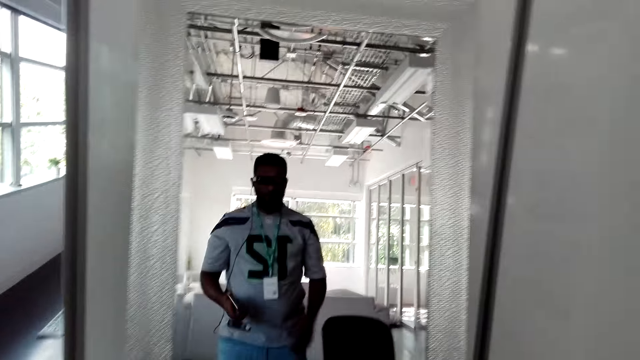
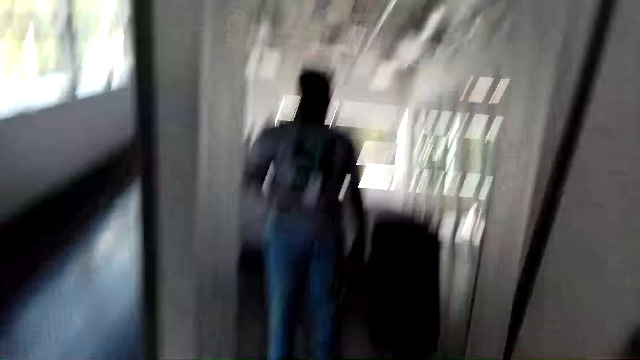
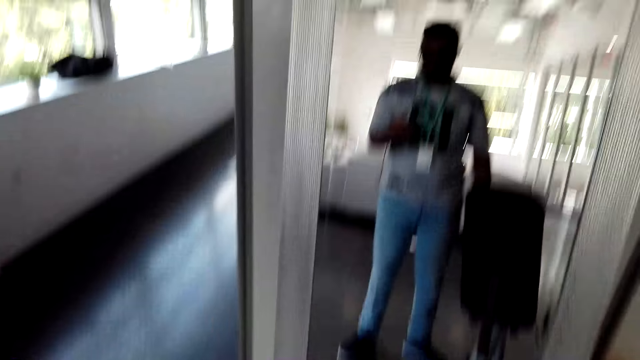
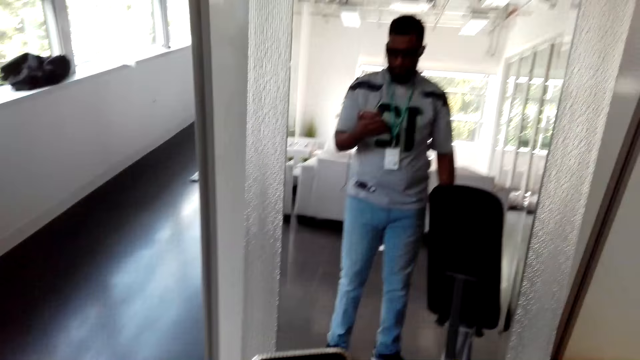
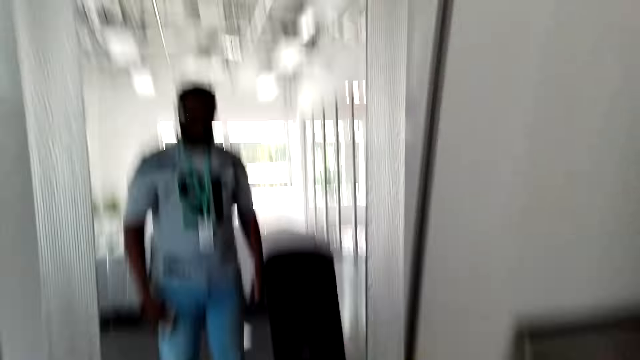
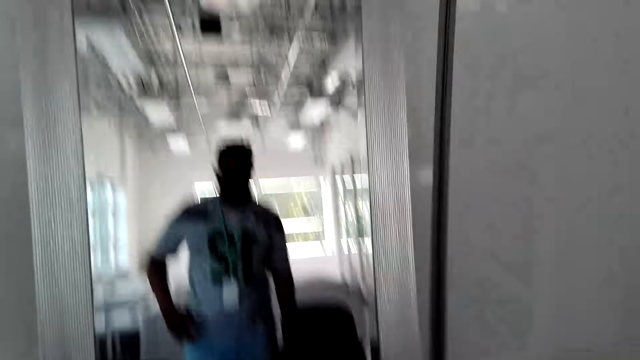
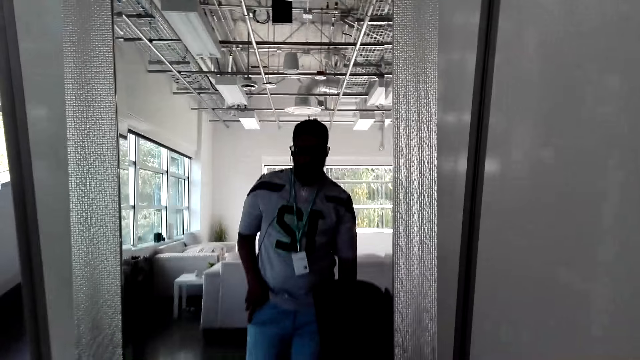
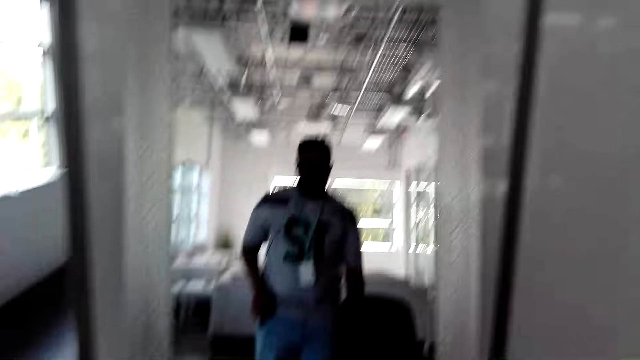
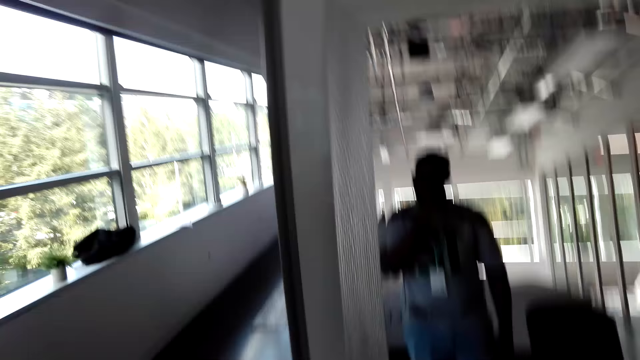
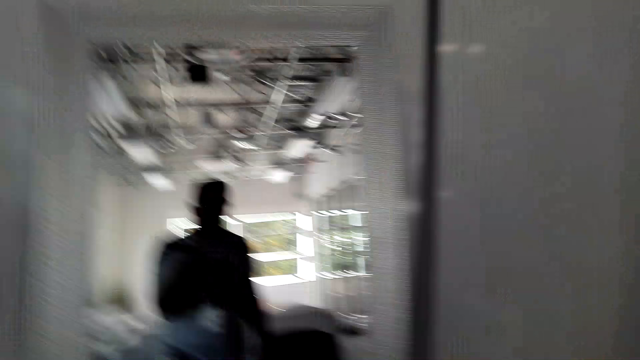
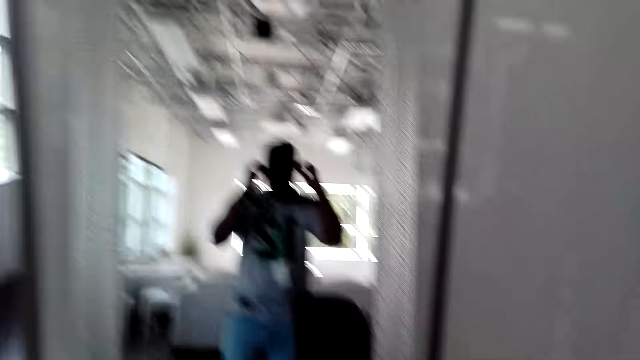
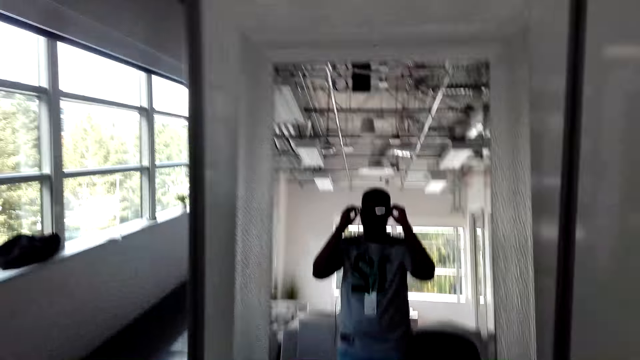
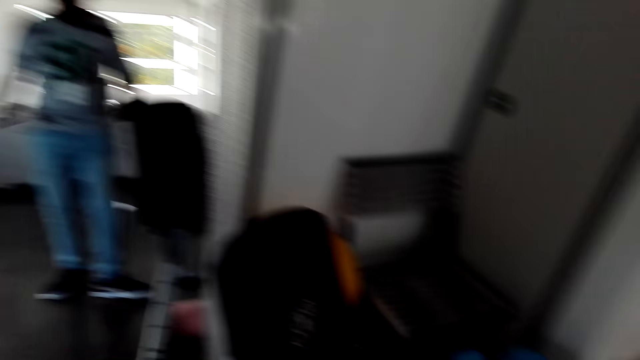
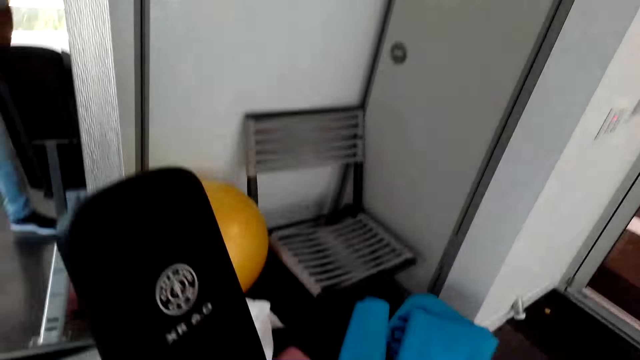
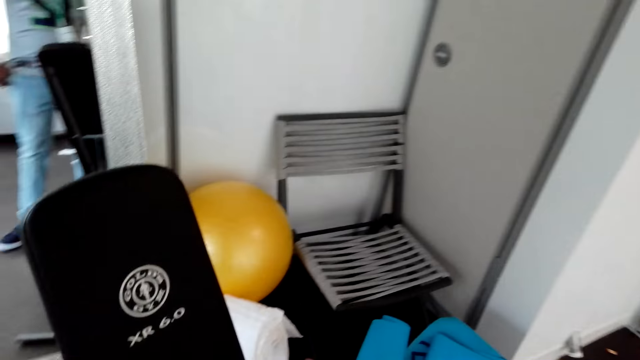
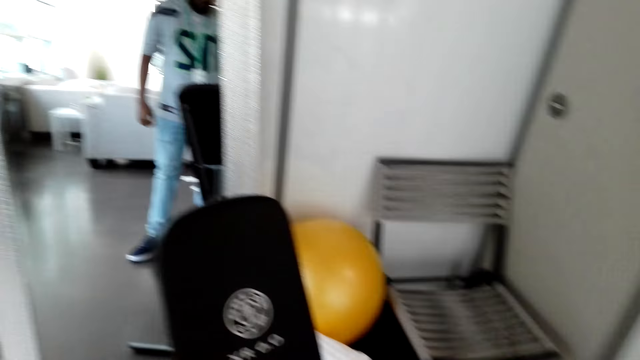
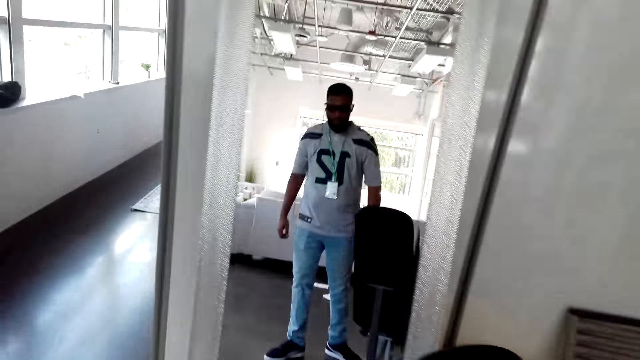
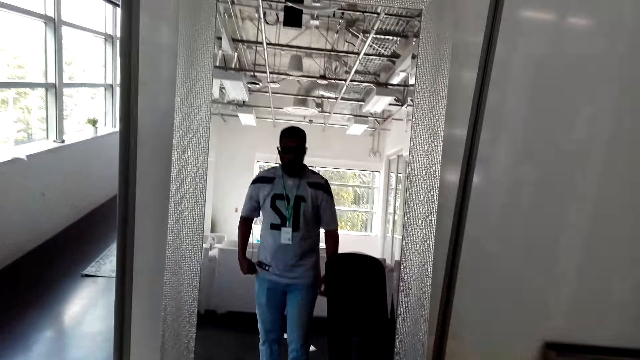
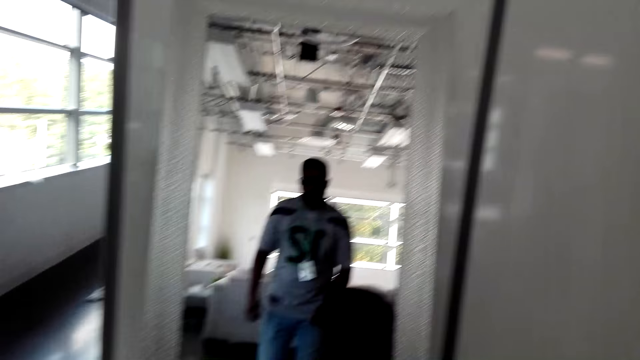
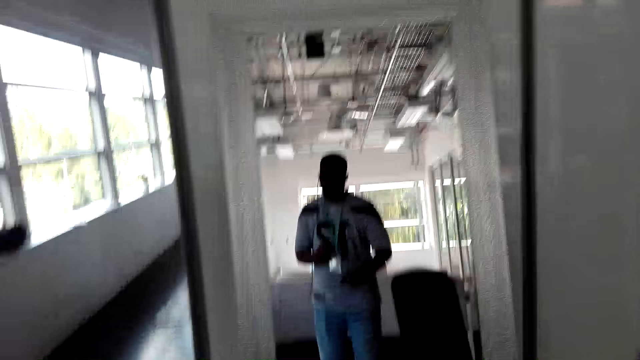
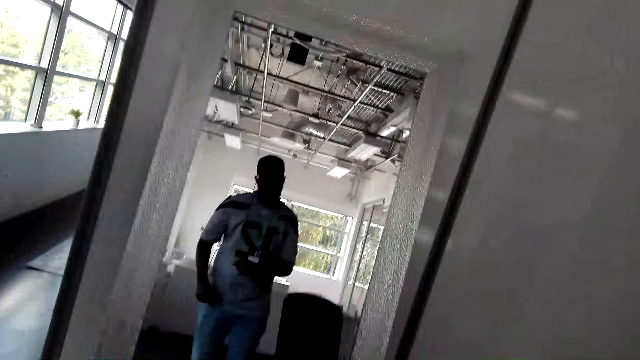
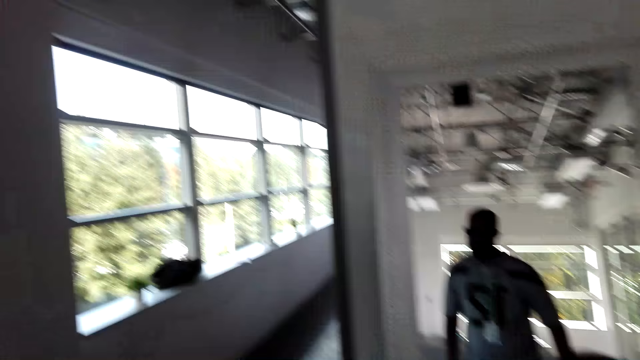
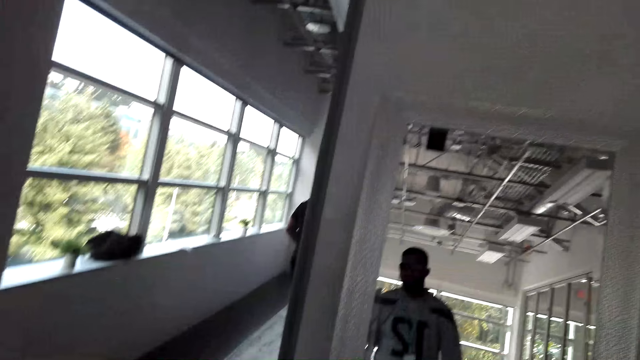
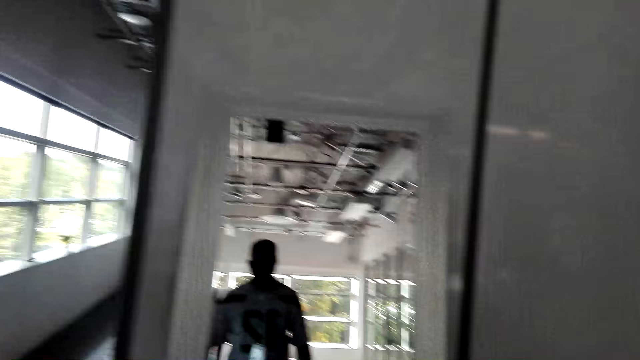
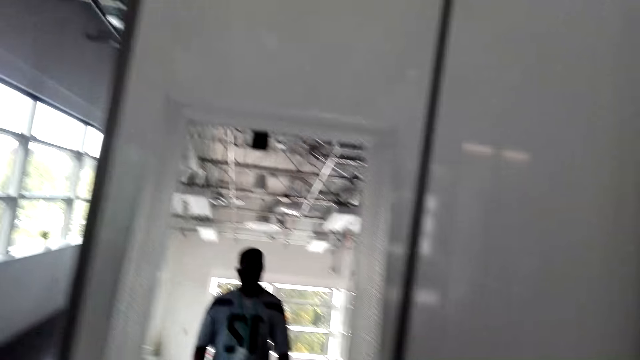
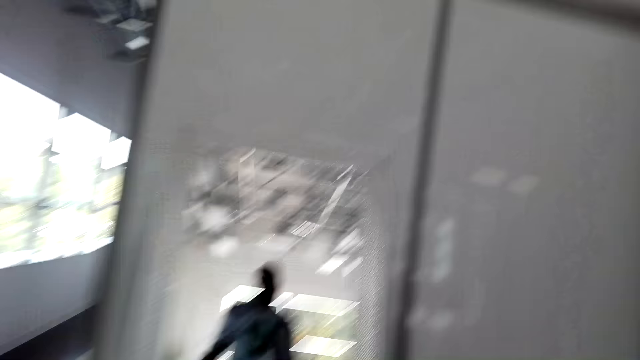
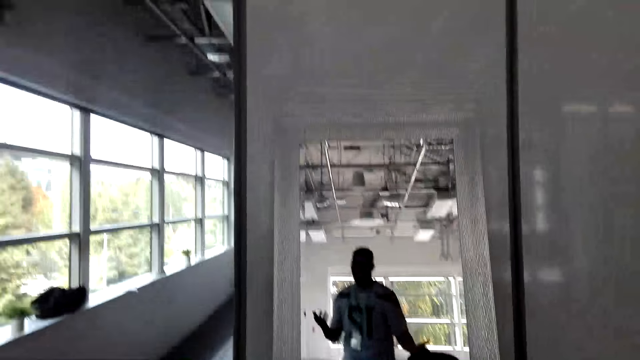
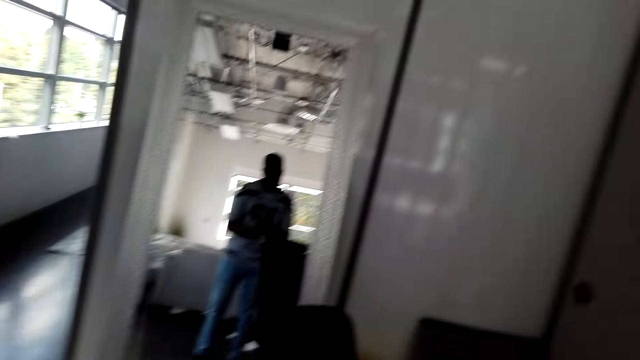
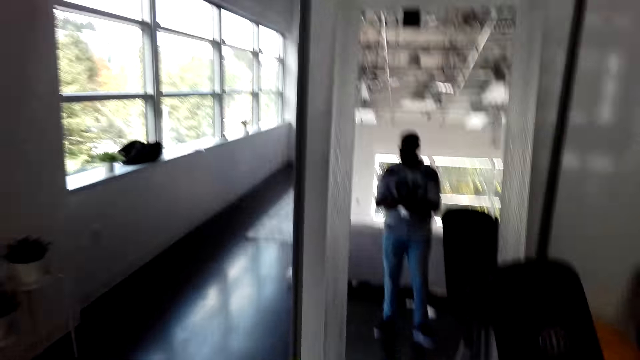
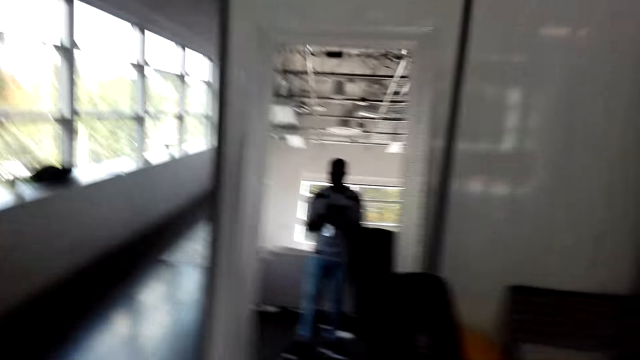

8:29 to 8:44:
The camera wearer puts the phone in the pocket. He fixes his shades. He stands in front of the mirror. He works out with a dance.

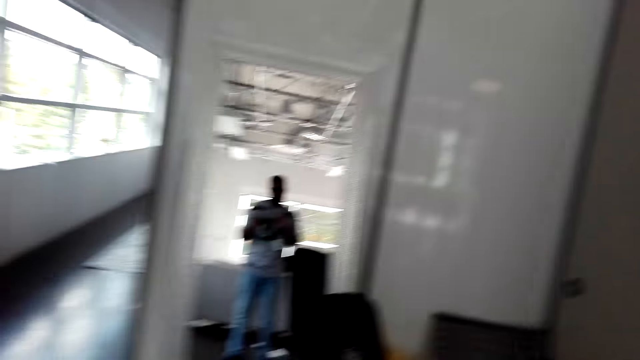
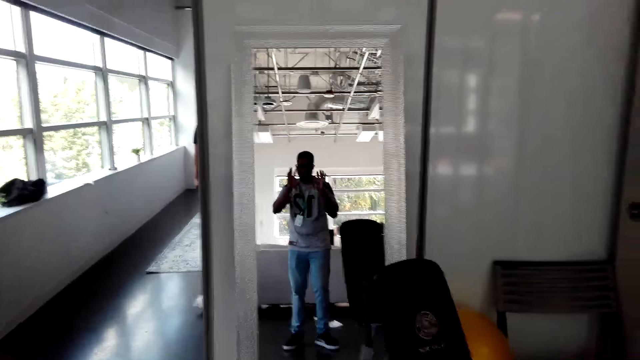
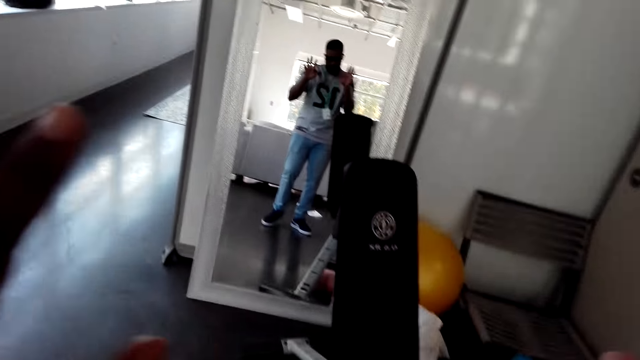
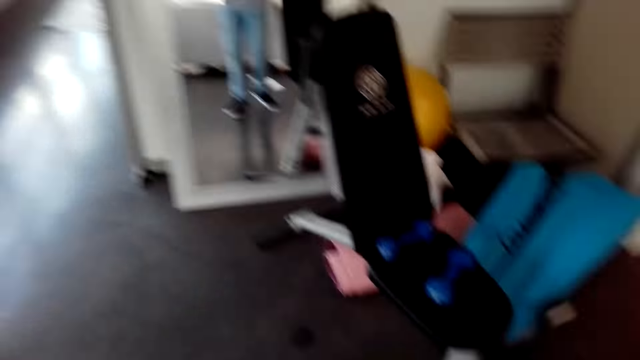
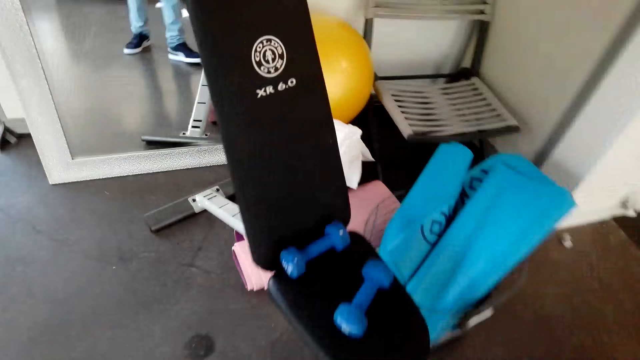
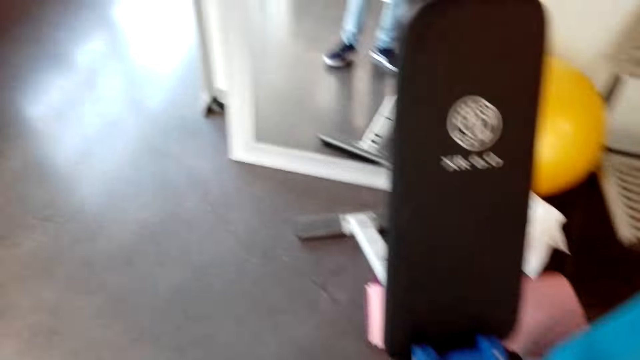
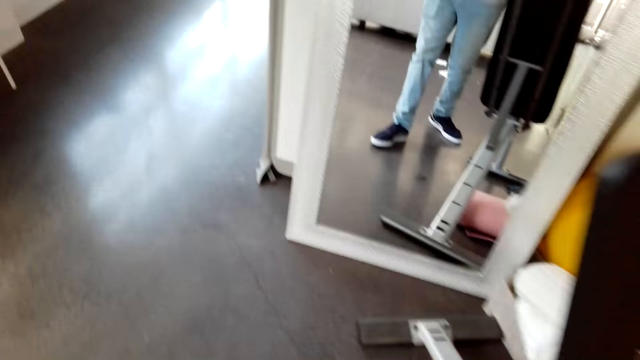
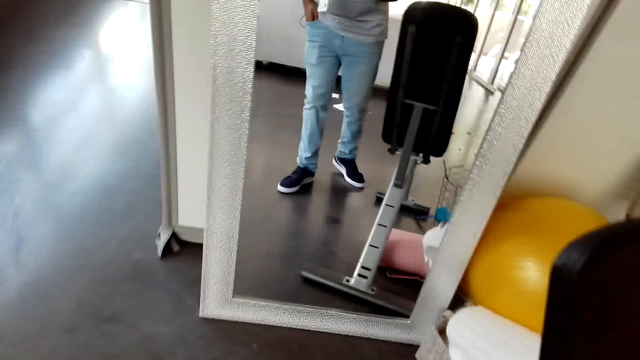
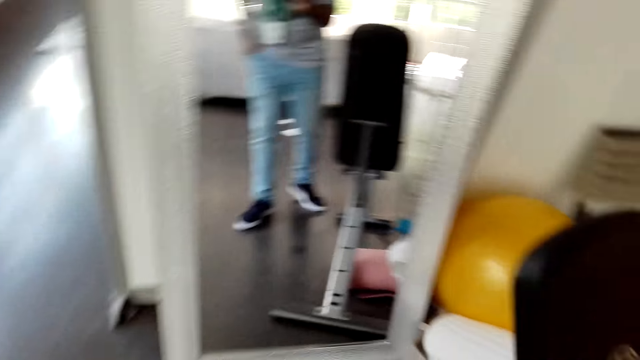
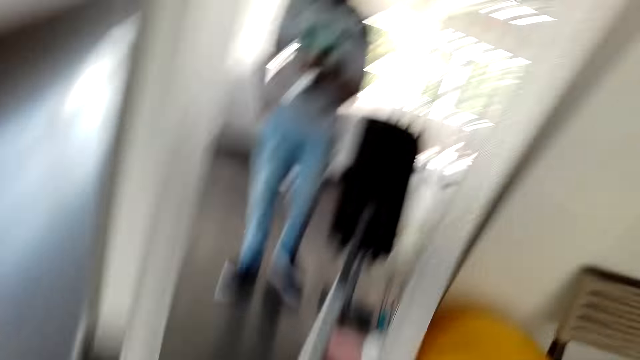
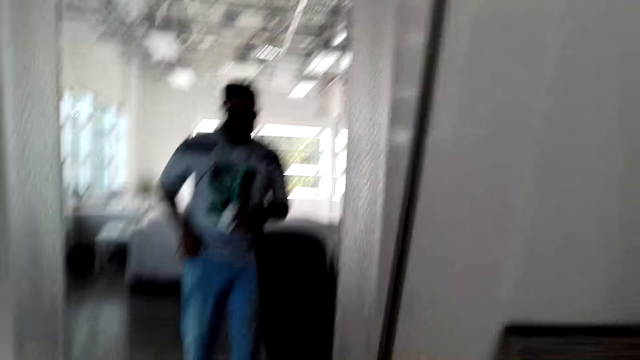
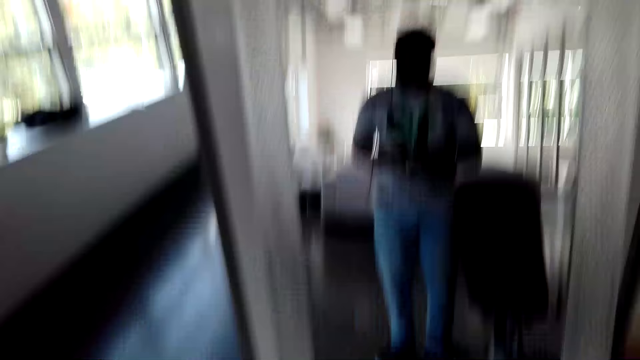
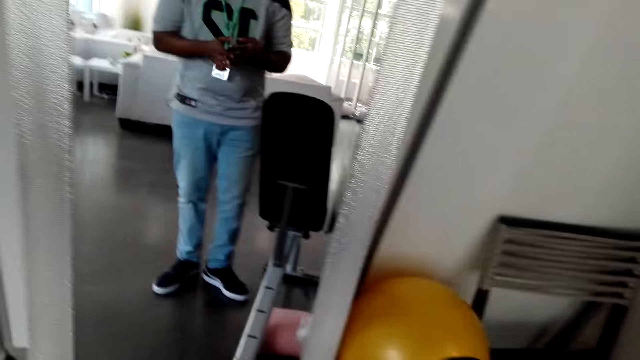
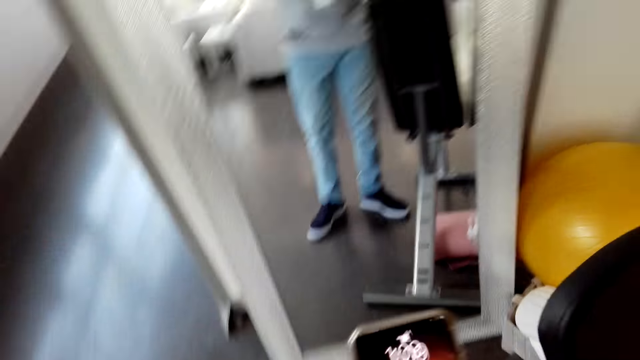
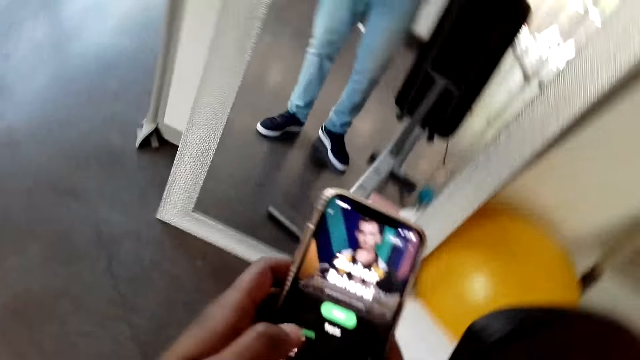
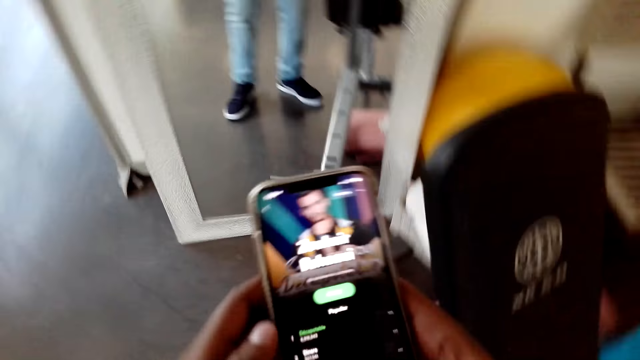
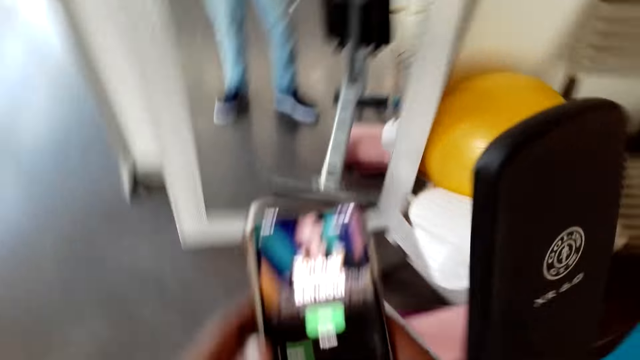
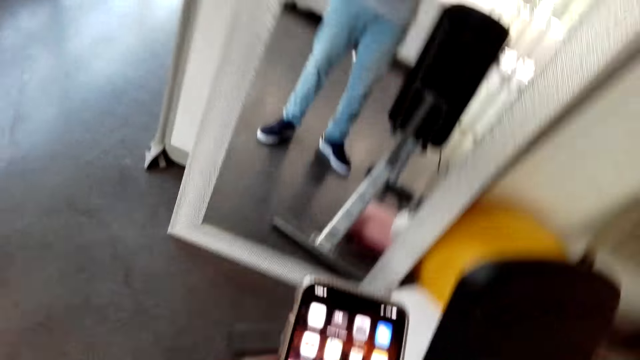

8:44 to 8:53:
The camera wearer removes the phone from the pocket. He uses his phone.
